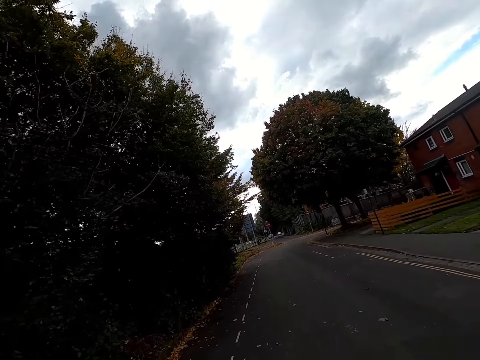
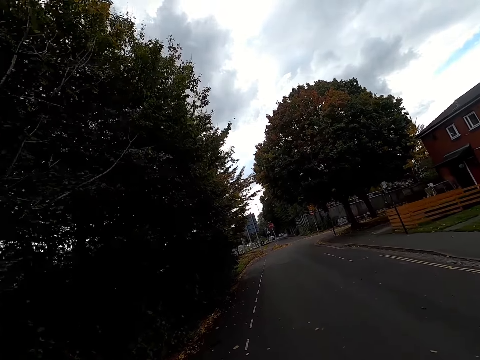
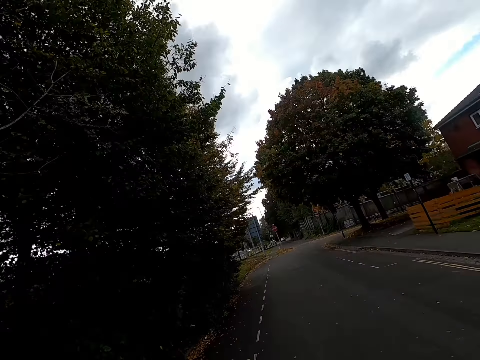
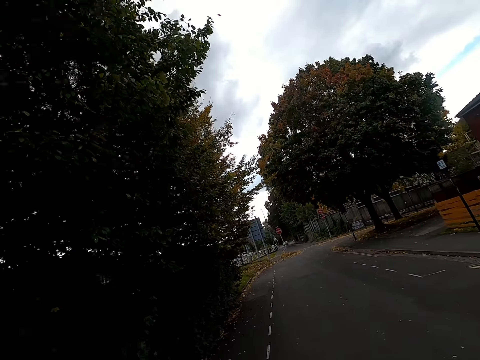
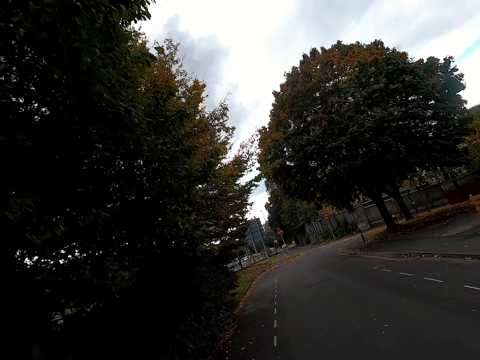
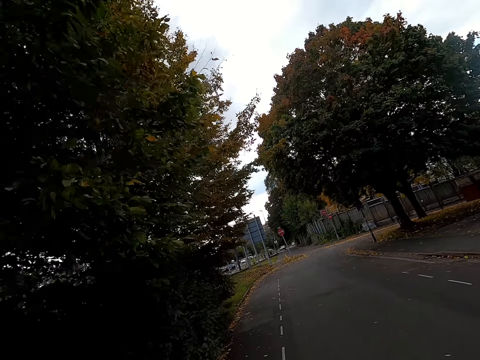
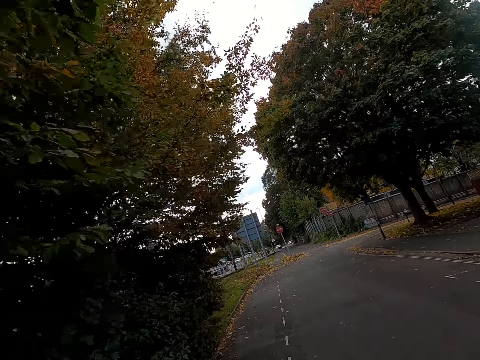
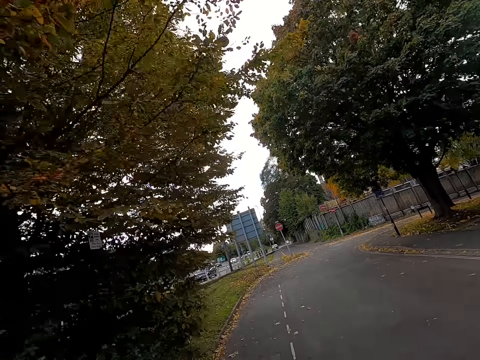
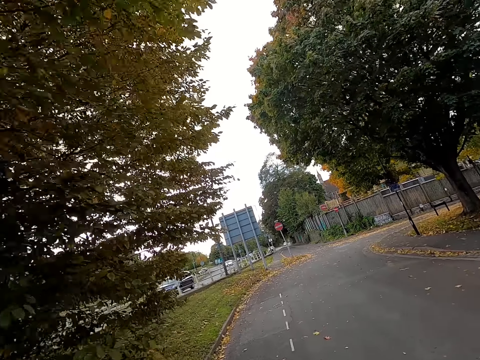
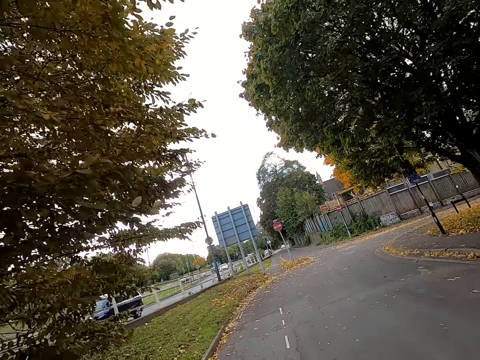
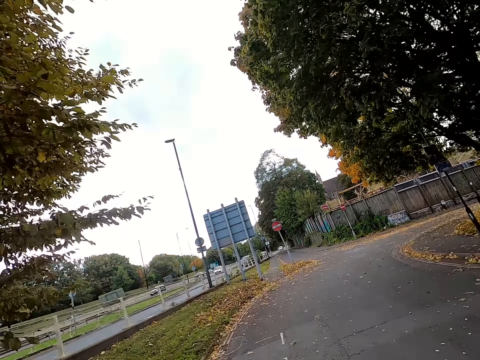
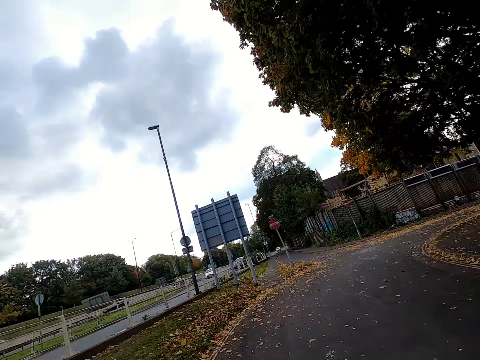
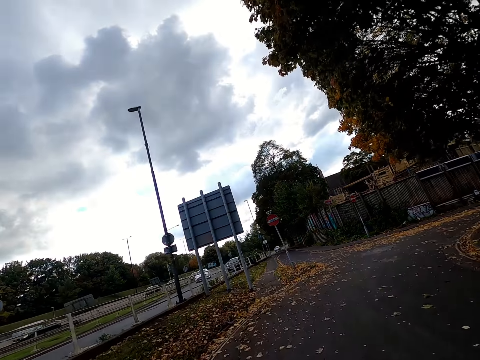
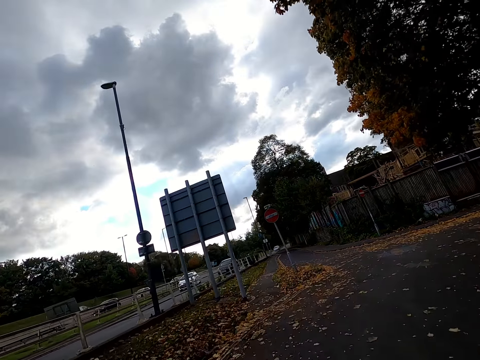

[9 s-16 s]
The camera wearer rides on the bicycle lane.

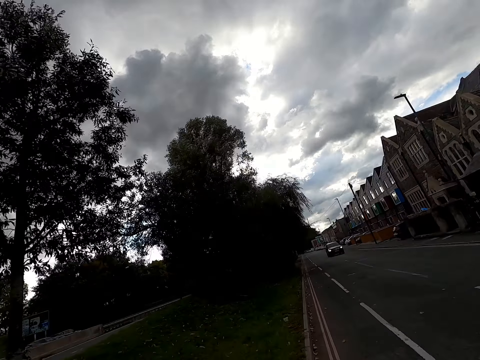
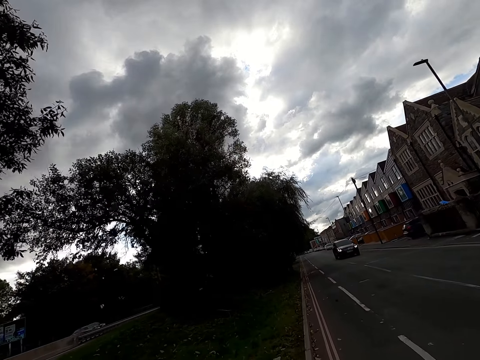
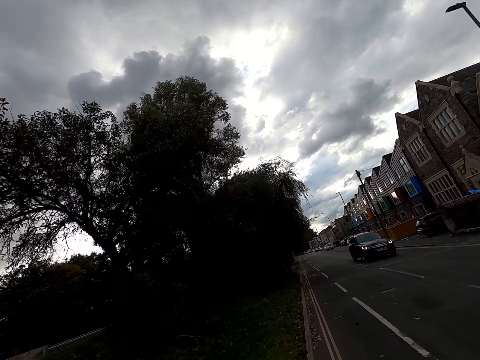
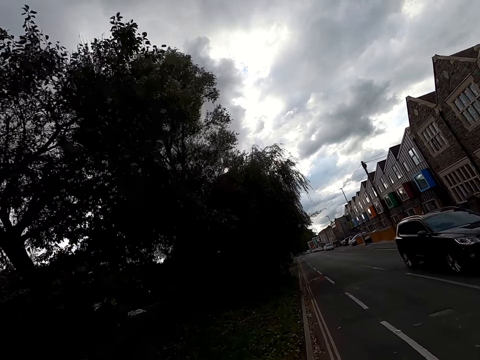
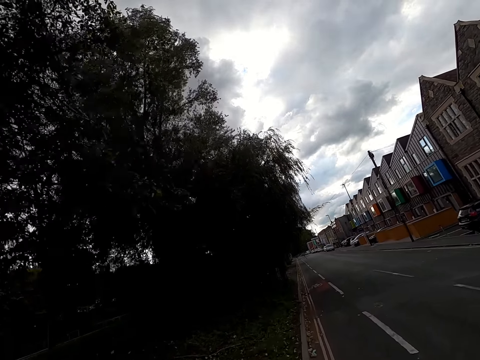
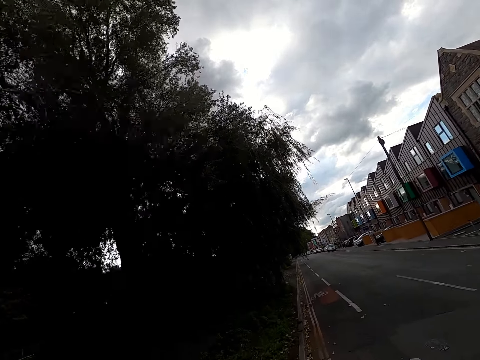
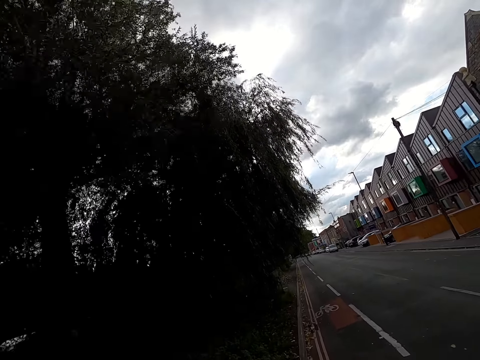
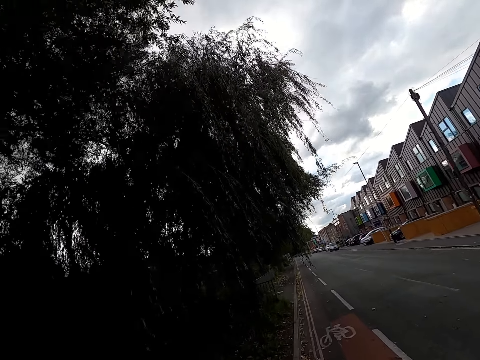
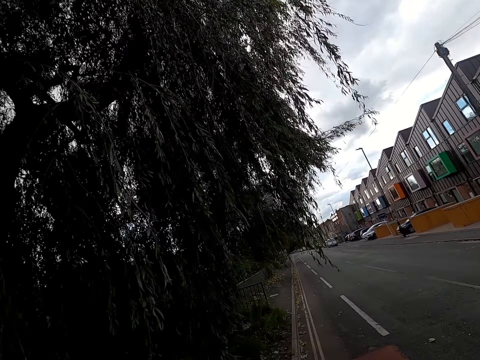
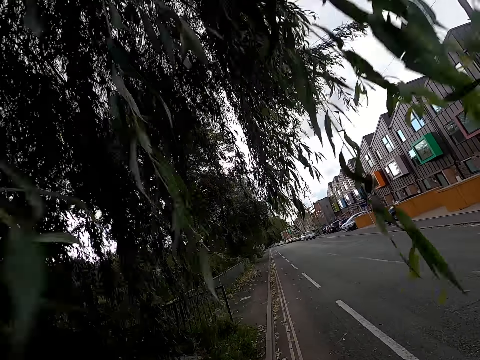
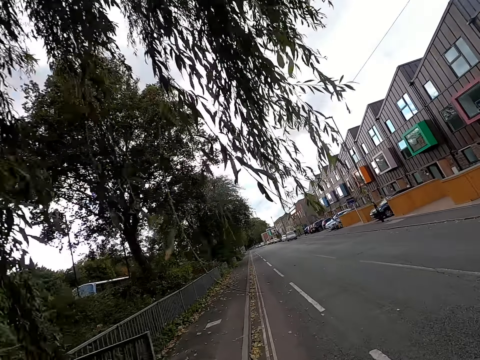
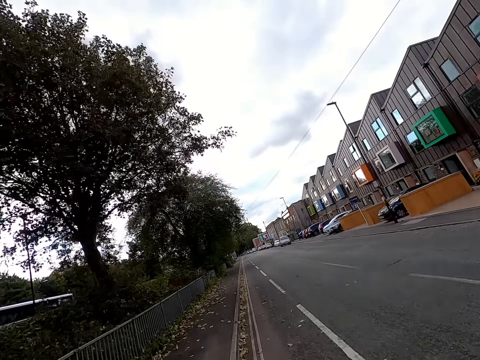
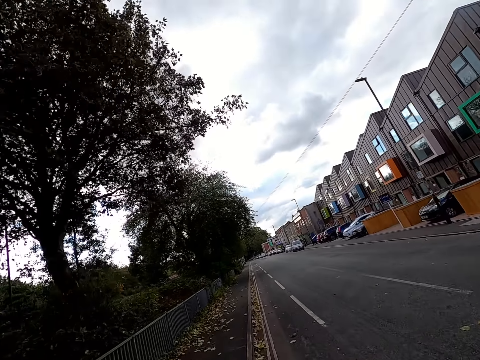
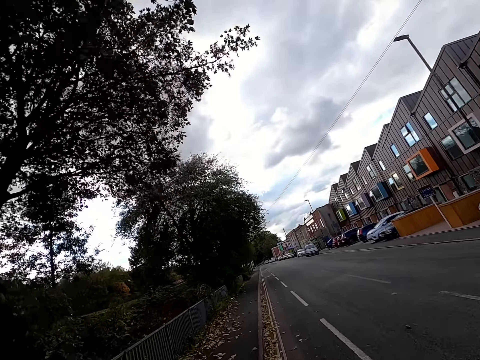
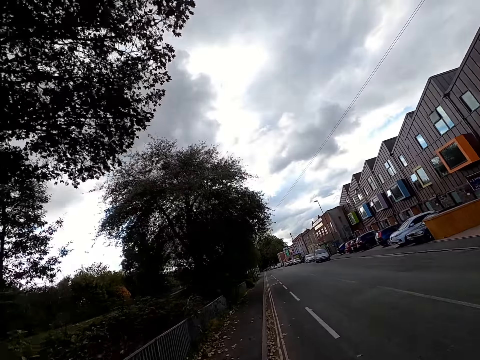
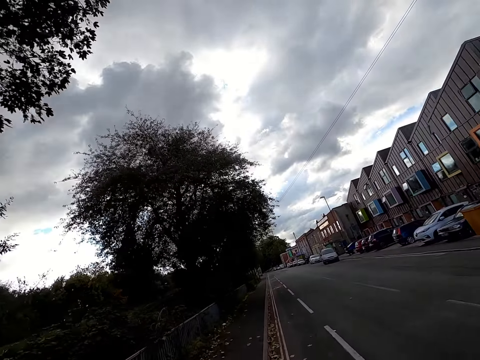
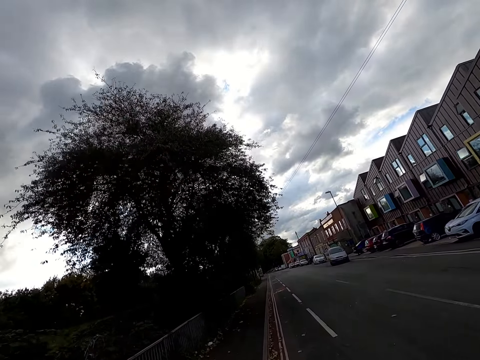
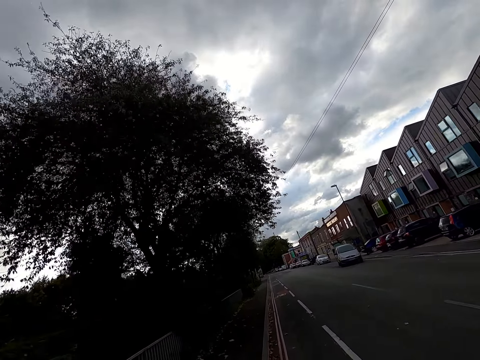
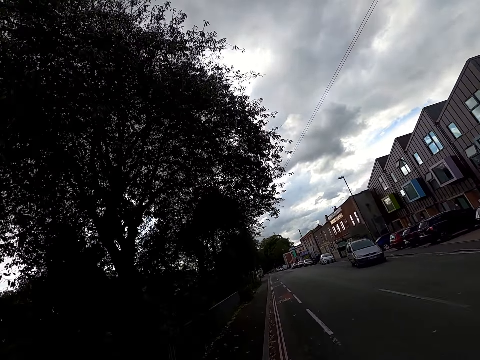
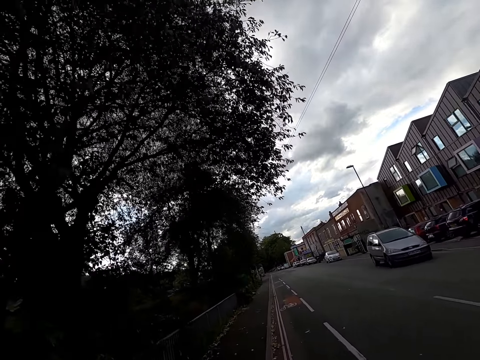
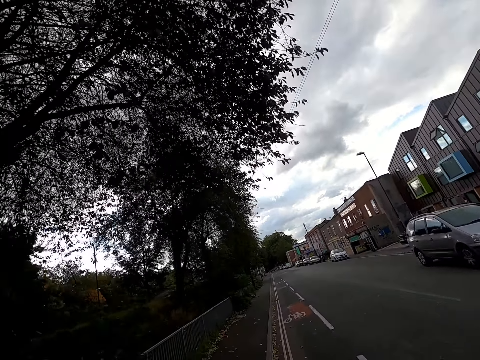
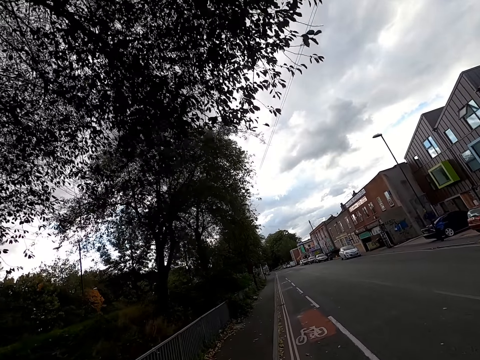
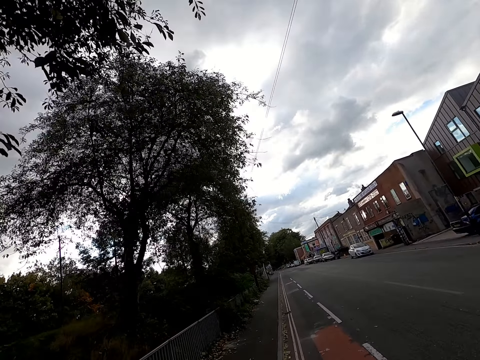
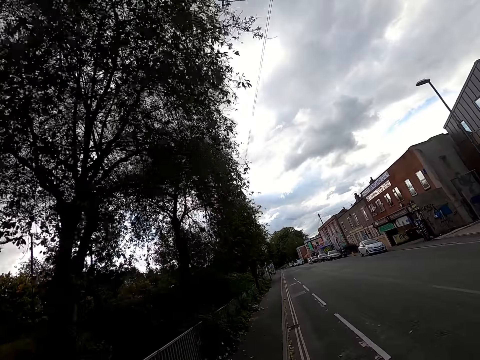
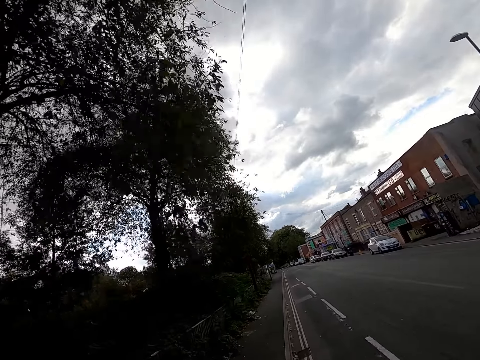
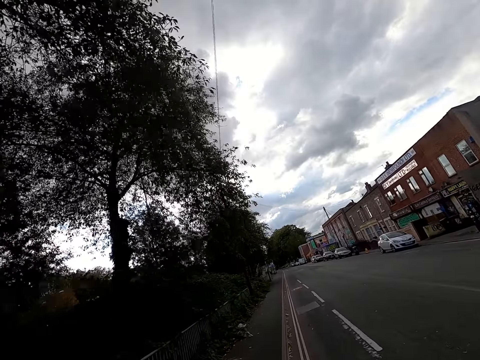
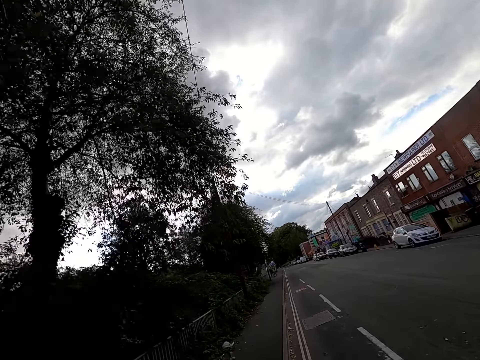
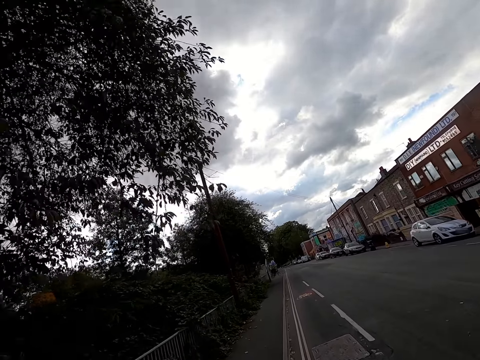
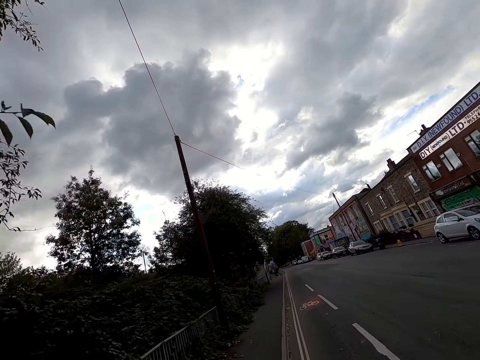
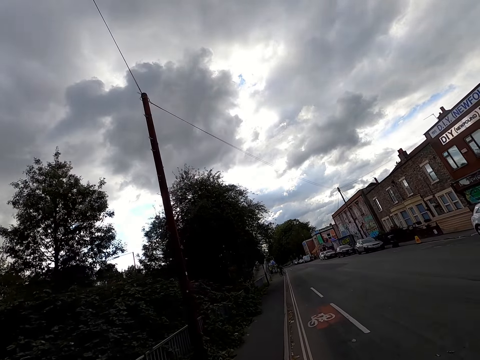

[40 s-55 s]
The camera wearer rides past a car. They ride past a car again.

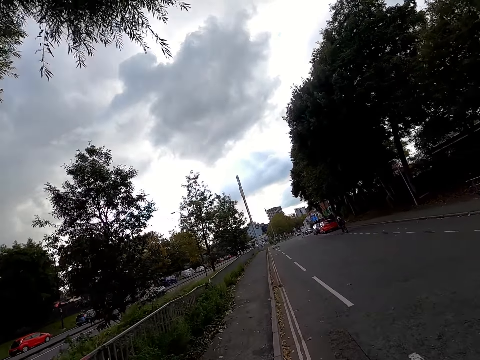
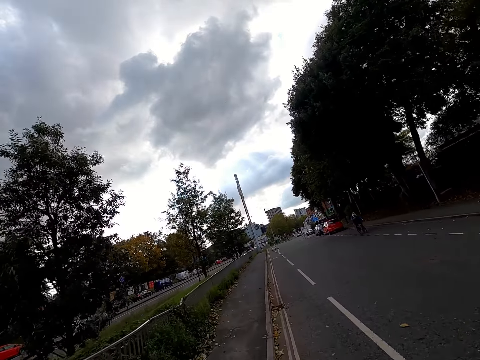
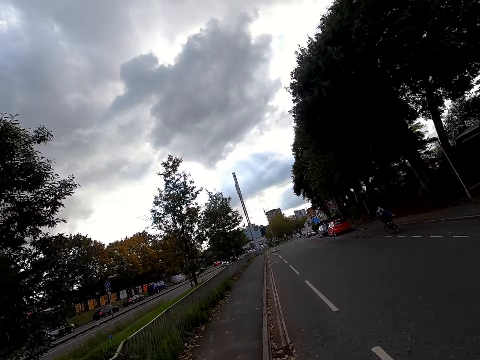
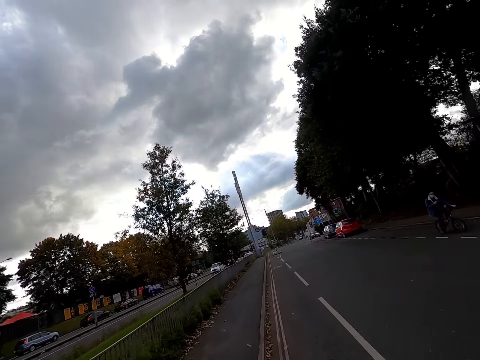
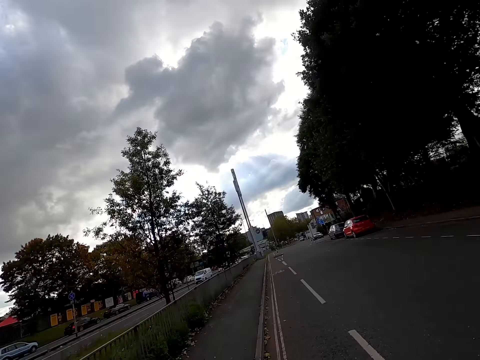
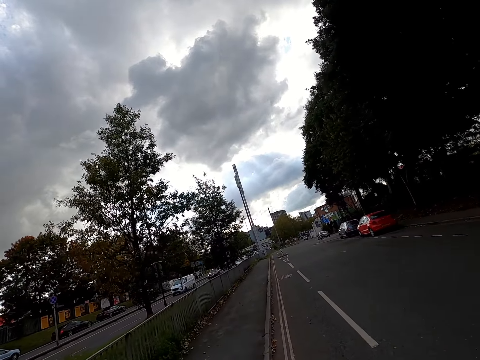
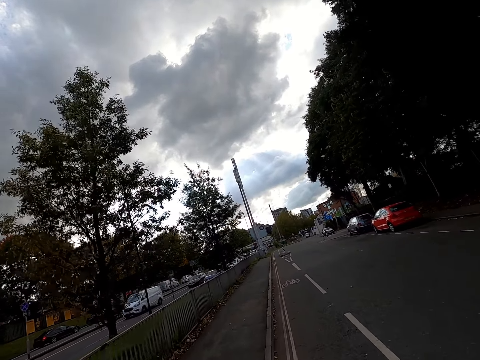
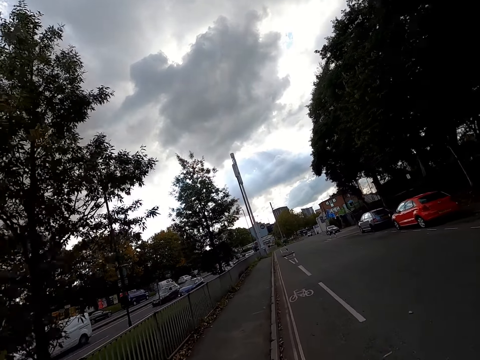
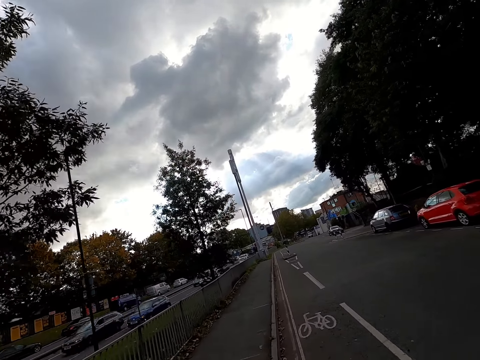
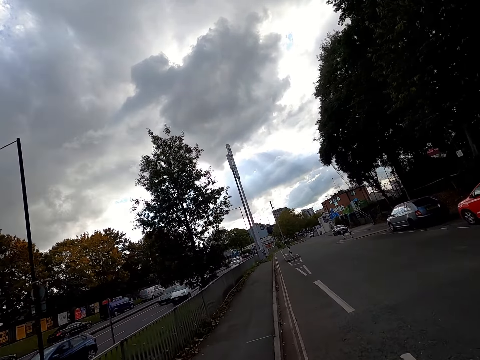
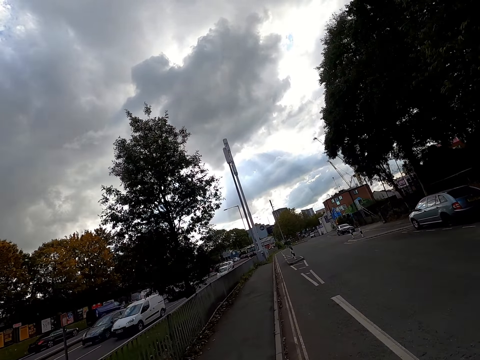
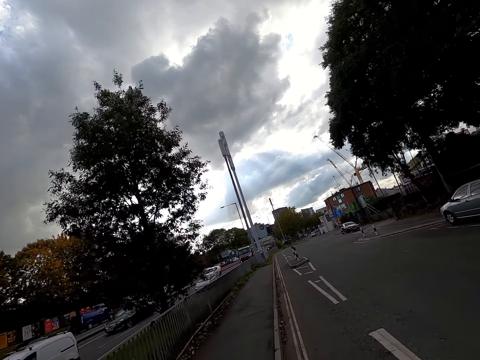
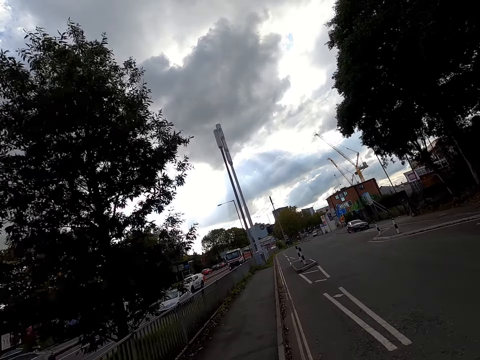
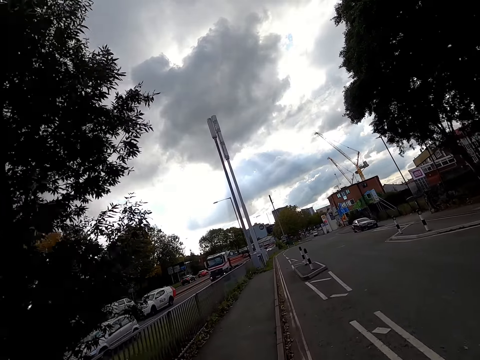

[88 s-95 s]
The camera wearer rides past a bicycle.
